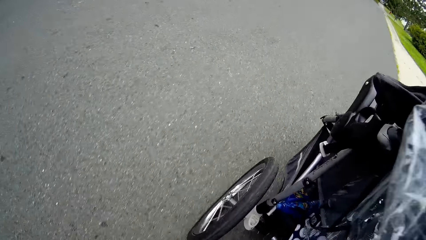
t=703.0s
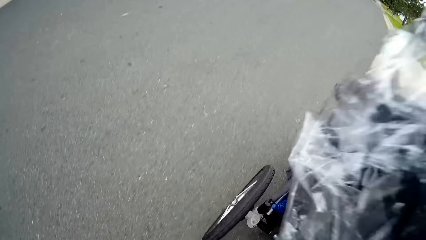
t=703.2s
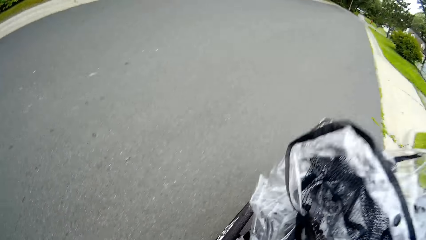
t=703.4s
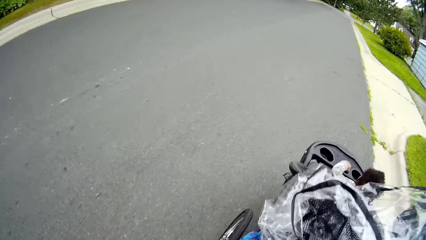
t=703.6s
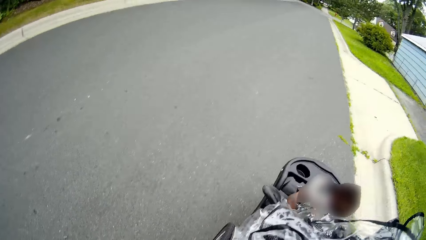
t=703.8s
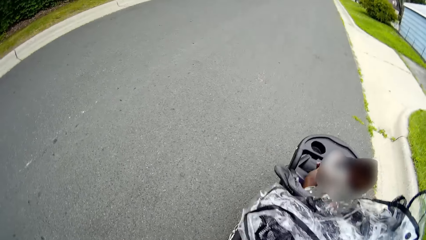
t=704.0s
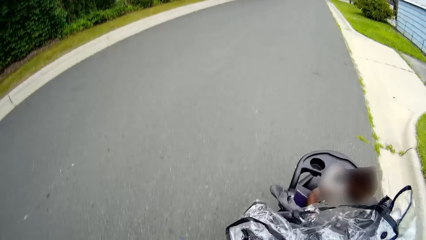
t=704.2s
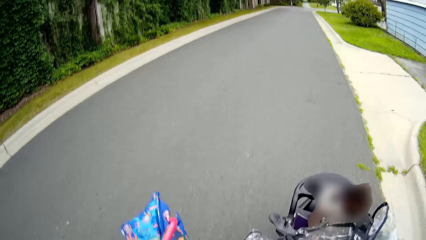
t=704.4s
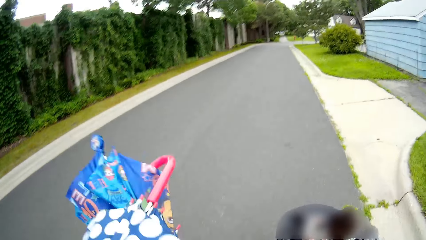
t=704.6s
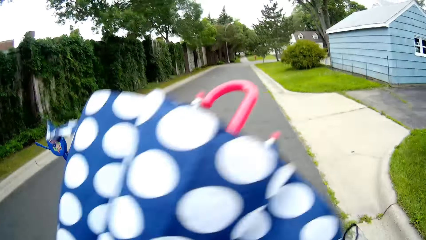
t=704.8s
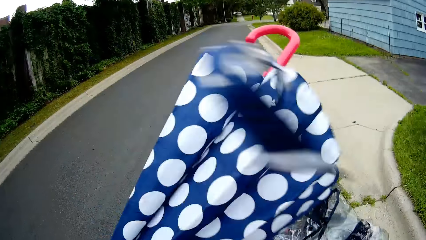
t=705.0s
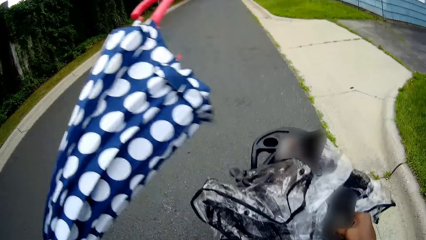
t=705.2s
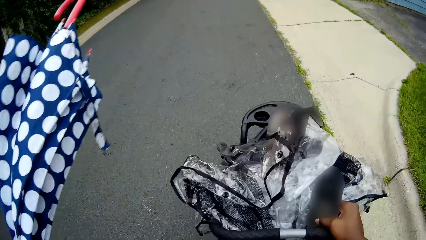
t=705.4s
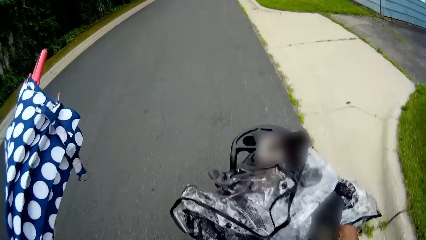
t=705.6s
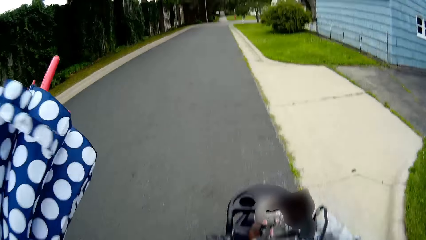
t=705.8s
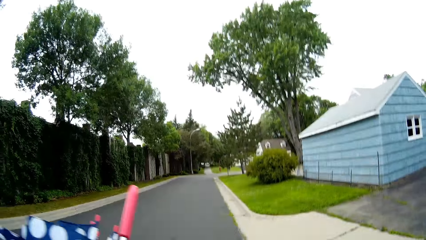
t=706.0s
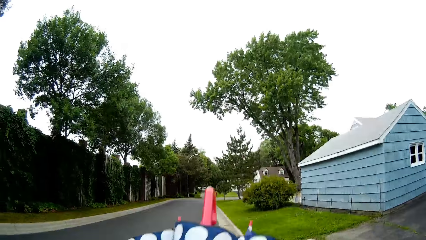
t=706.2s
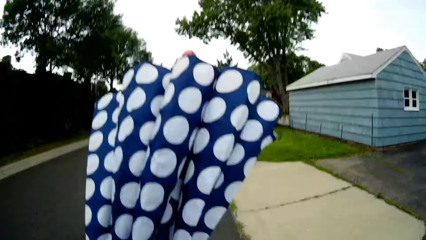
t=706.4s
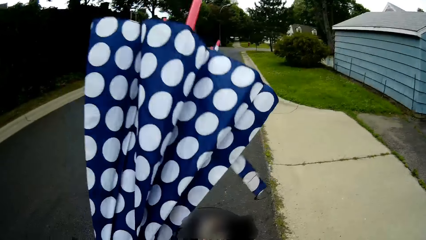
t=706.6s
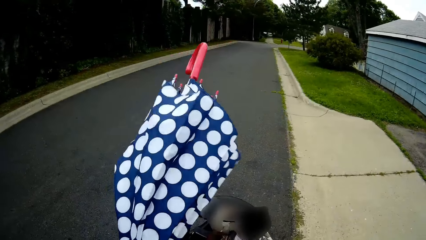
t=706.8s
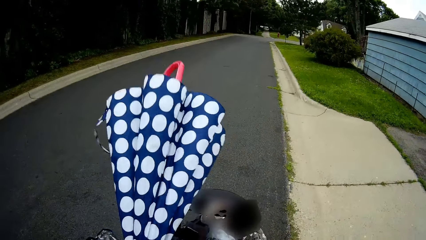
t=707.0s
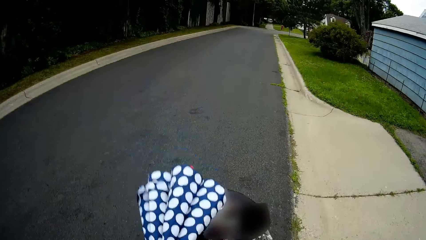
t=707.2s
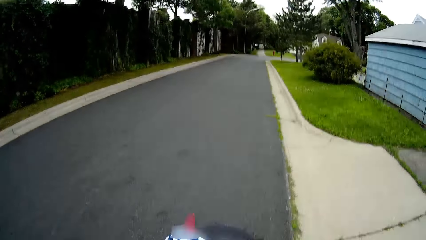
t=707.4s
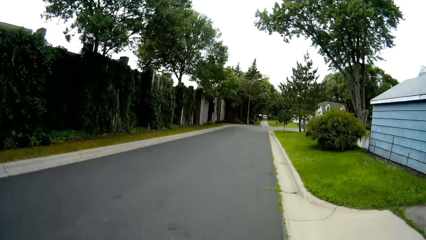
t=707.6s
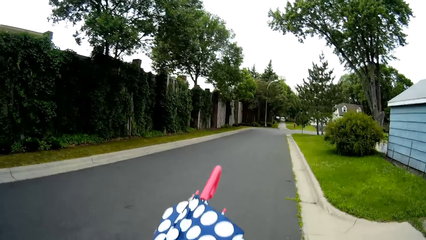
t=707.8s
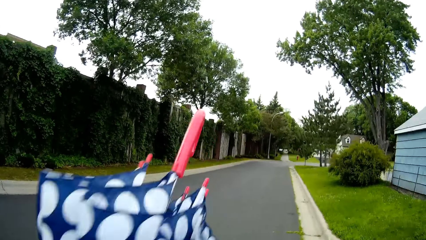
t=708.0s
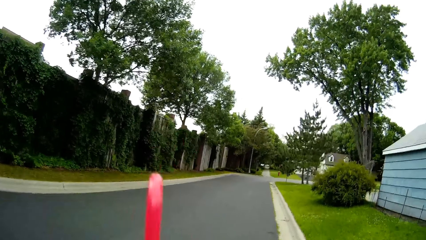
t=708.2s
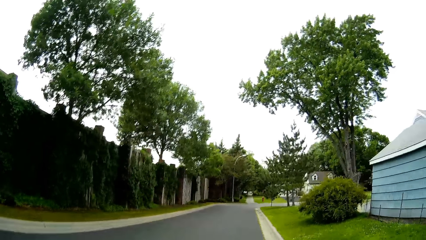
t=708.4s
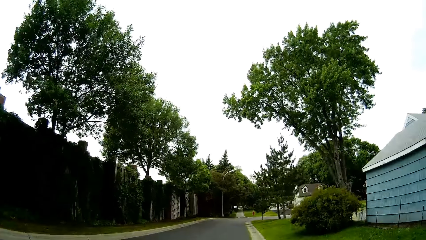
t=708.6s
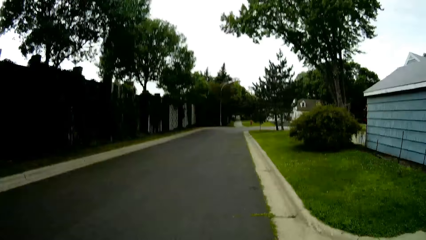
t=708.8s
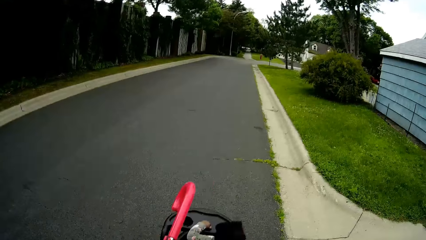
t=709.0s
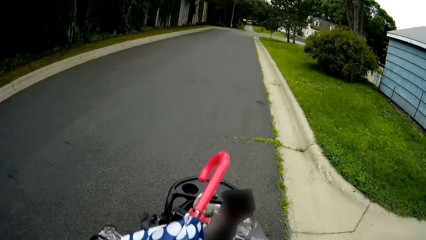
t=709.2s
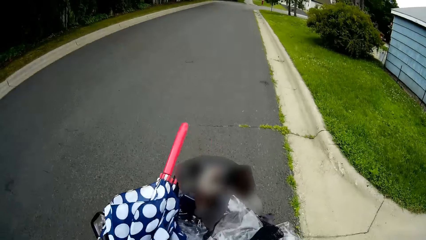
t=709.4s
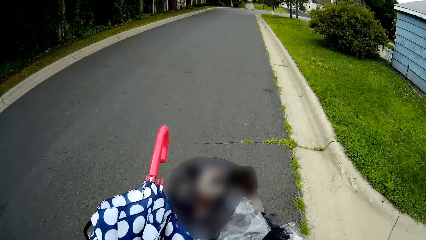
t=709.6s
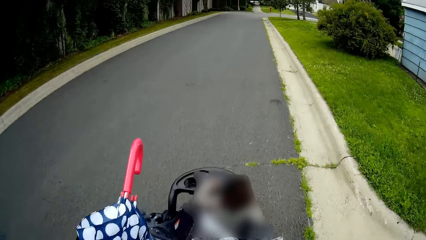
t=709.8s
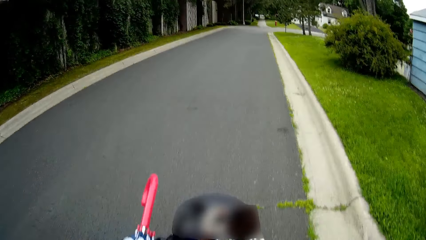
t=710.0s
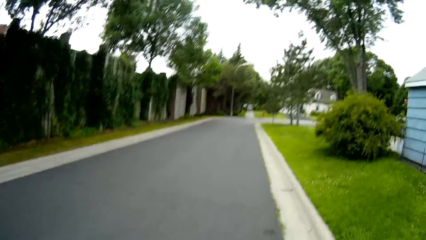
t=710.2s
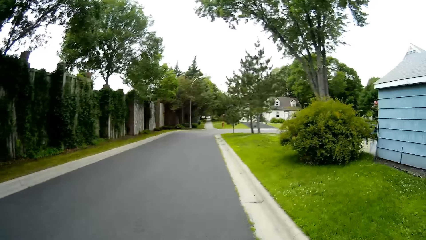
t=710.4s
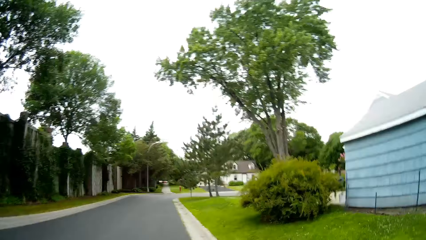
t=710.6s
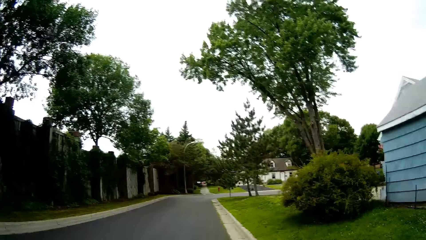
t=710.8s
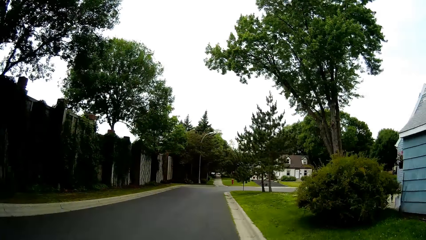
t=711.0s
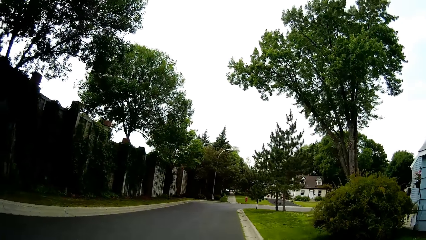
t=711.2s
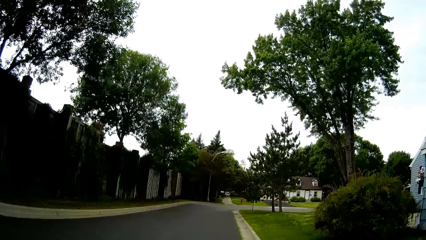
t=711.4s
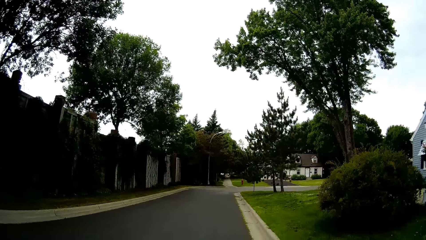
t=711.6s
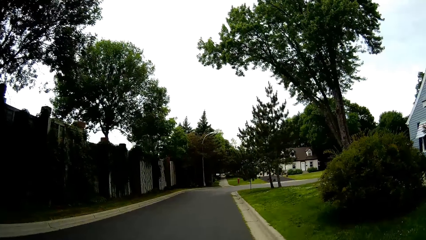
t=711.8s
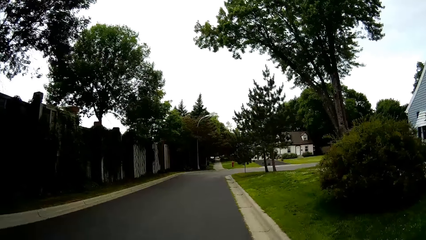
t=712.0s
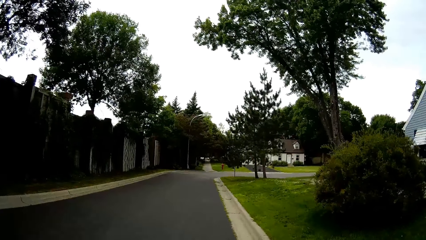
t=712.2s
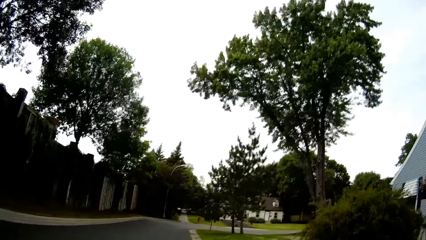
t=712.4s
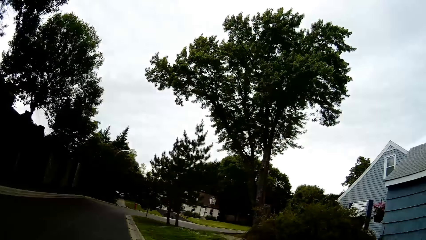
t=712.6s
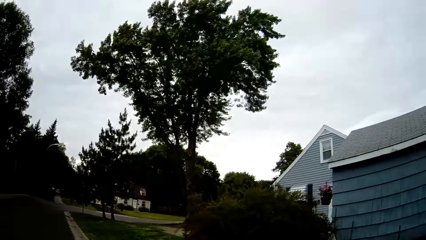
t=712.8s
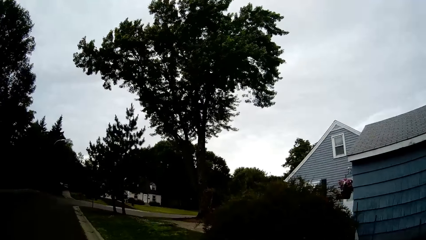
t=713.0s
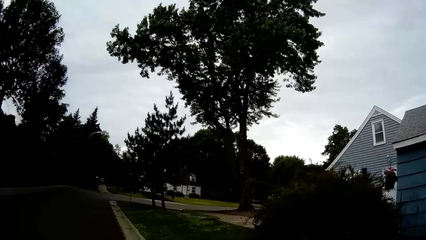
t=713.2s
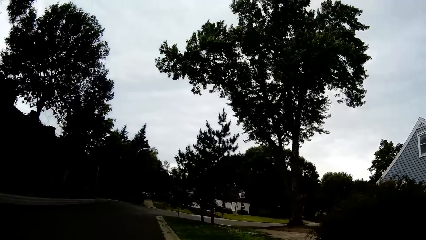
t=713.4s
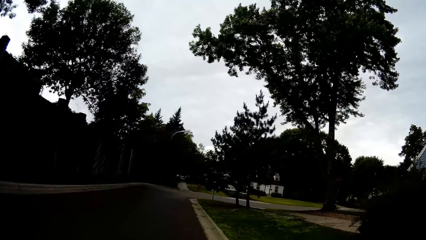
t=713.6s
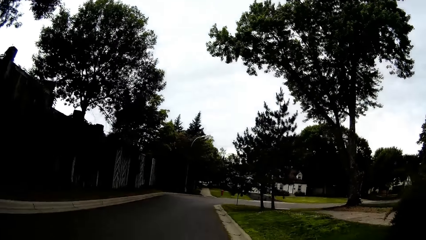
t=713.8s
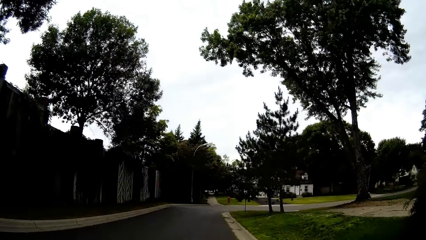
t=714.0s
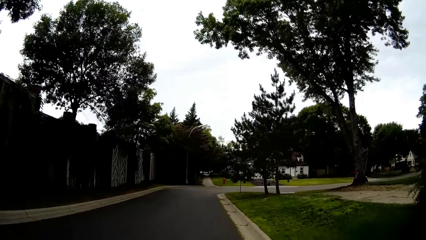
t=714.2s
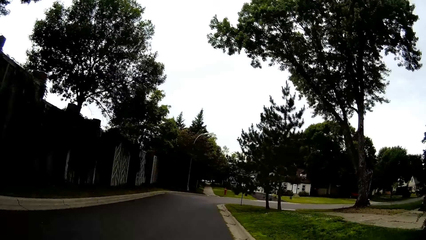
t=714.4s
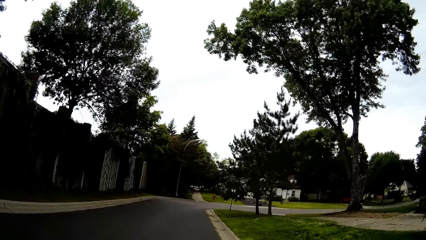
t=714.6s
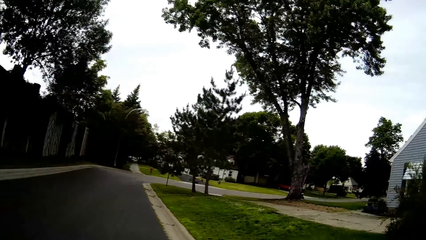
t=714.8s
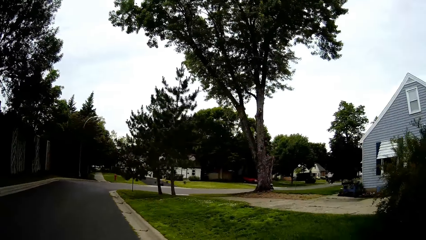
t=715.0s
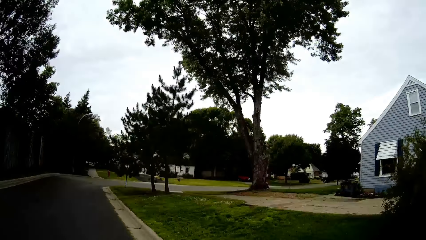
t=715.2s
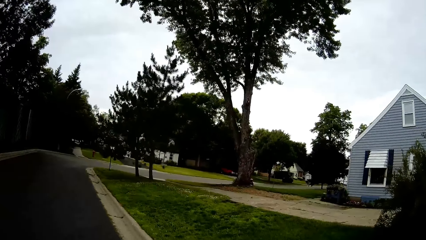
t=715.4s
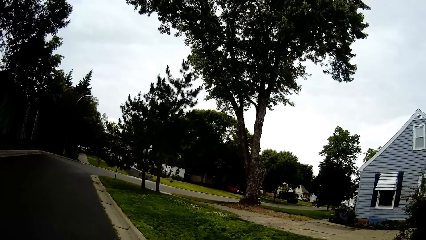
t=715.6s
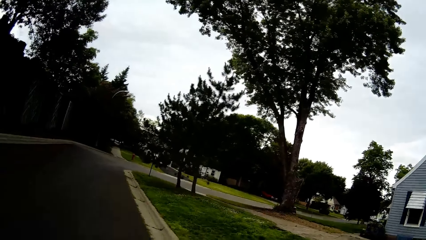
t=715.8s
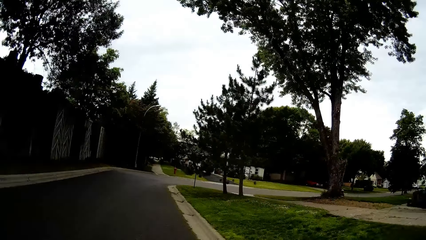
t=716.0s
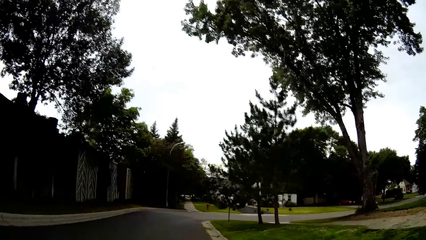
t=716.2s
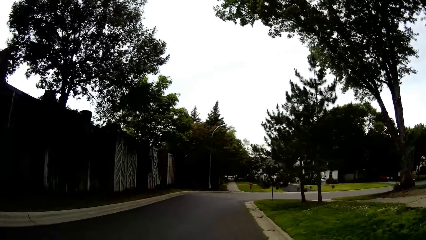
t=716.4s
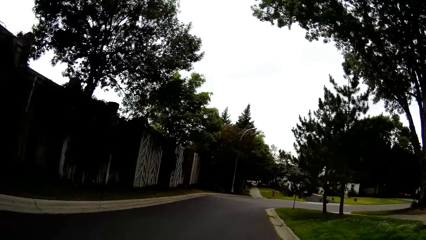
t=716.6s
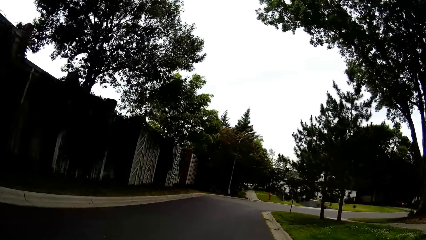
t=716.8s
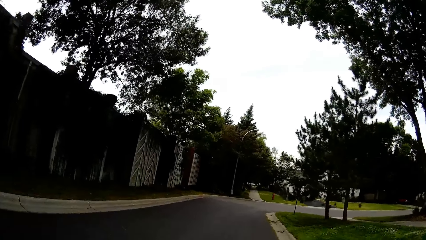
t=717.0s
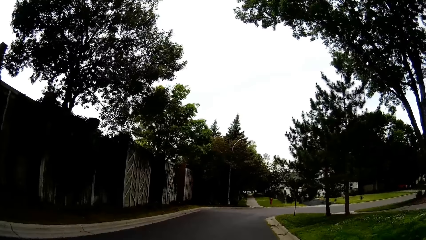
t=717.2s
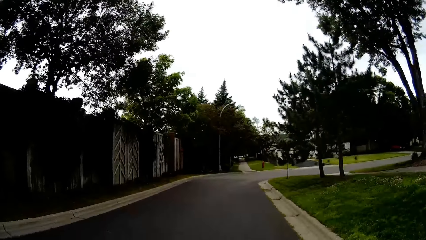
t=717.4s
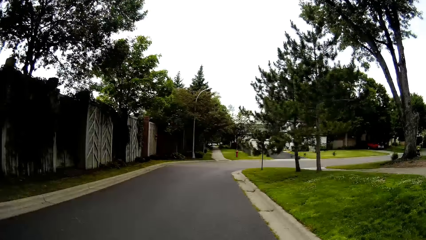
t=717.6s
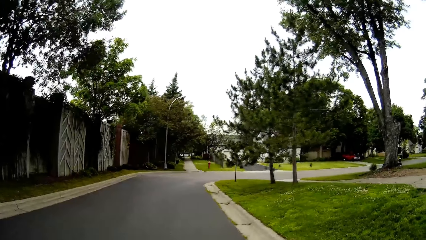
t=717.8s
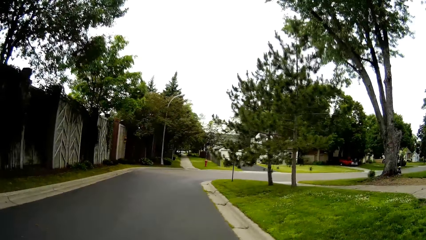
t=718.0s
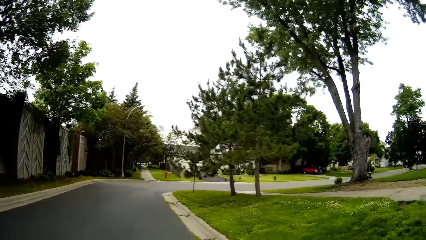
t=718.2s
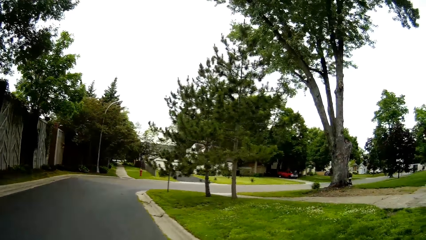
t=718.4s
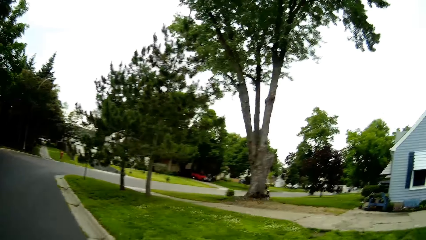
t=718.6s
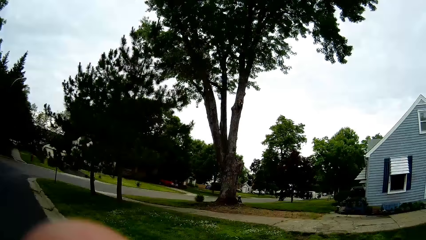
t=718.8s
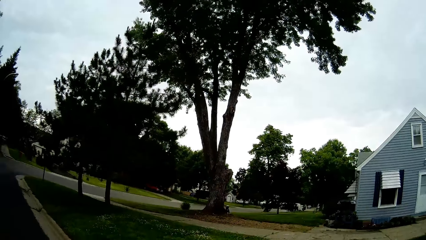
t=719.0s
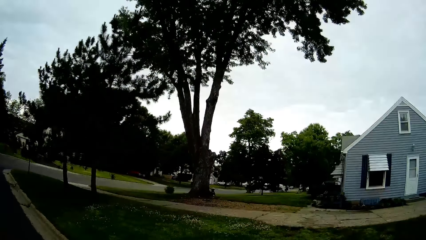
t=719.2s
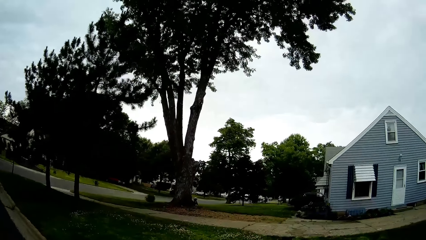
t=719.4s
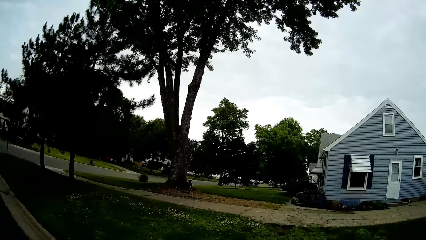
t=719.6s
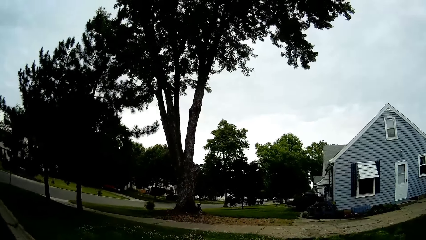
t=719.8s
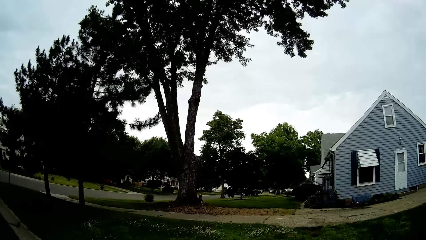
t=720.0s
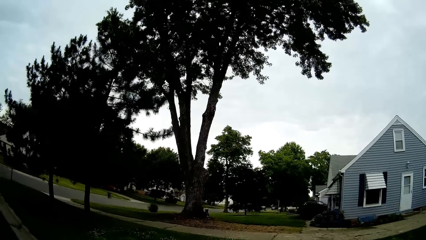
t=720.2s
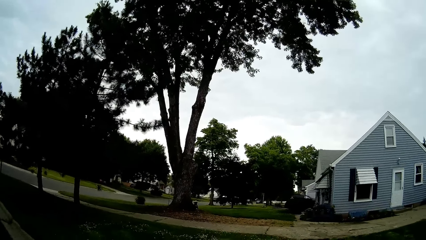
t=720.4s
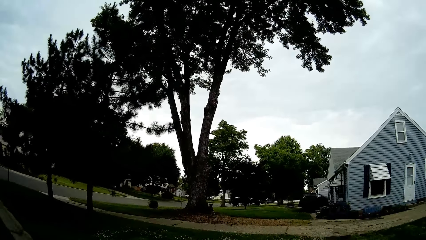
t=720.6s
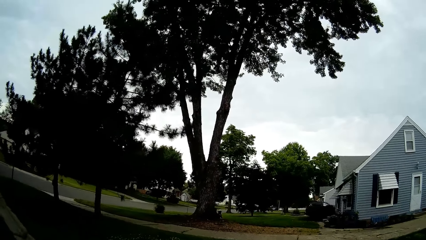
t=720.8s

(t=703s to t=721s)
The camera wearer lifts up an umbrella. They talk to a boy. They take the umbrella. They put the bicycle on the bicycle carrier. A baby walks on the road. The camera wearer cycles on the road.
